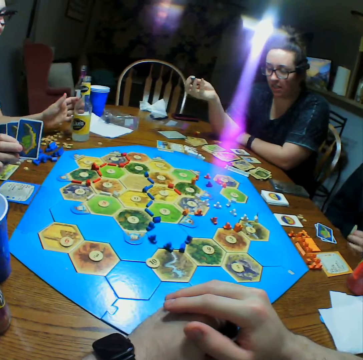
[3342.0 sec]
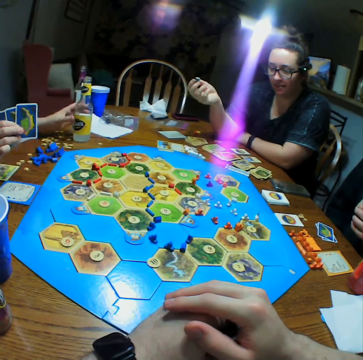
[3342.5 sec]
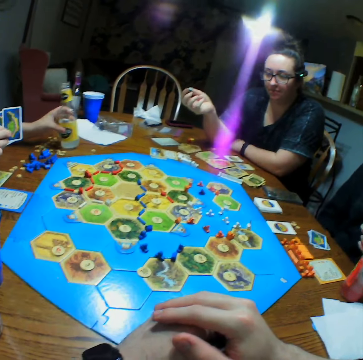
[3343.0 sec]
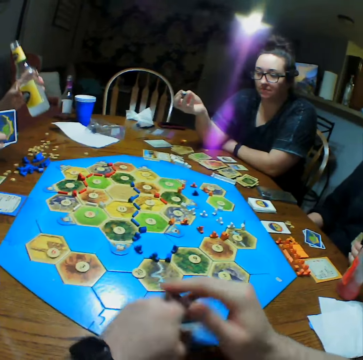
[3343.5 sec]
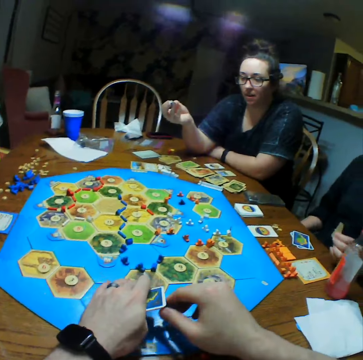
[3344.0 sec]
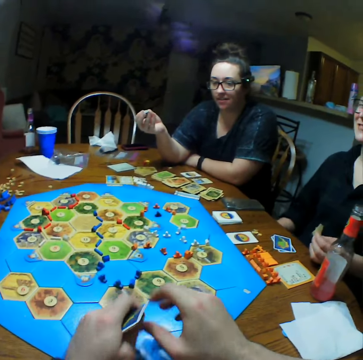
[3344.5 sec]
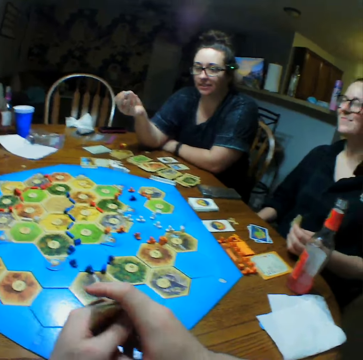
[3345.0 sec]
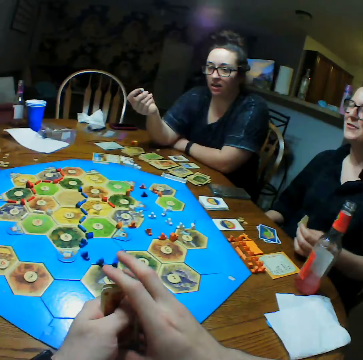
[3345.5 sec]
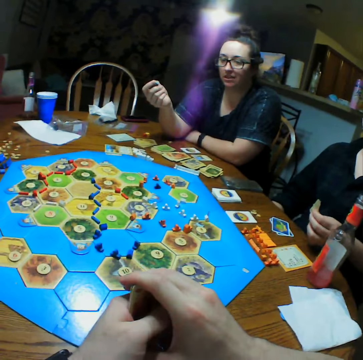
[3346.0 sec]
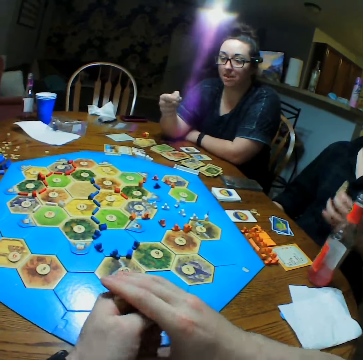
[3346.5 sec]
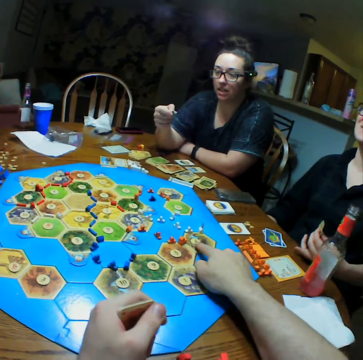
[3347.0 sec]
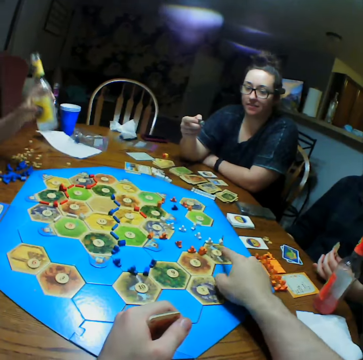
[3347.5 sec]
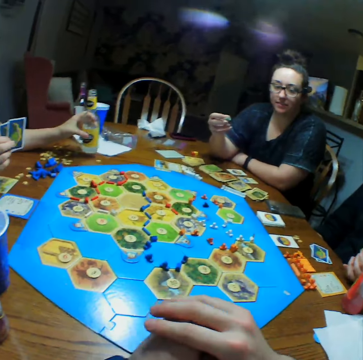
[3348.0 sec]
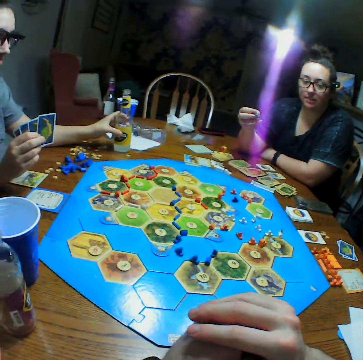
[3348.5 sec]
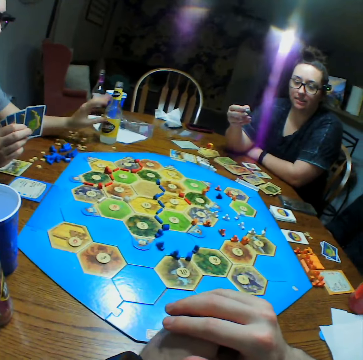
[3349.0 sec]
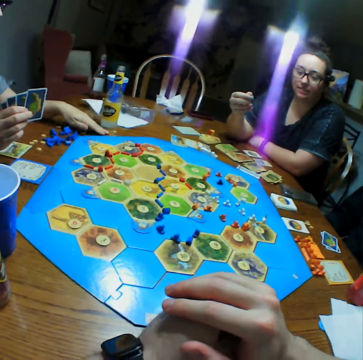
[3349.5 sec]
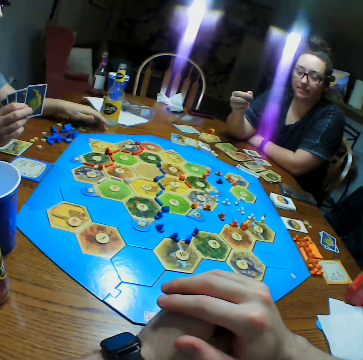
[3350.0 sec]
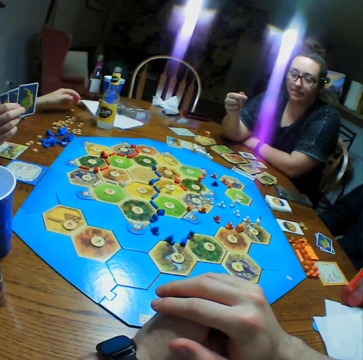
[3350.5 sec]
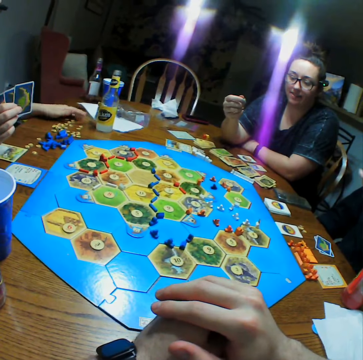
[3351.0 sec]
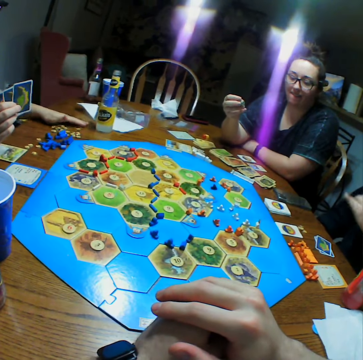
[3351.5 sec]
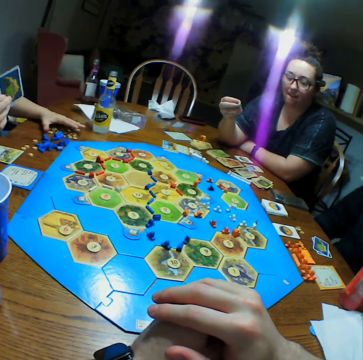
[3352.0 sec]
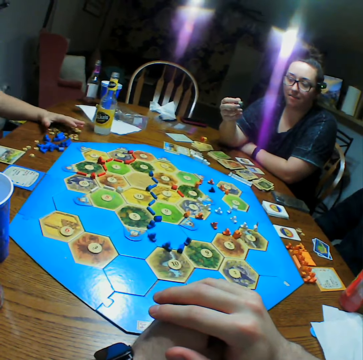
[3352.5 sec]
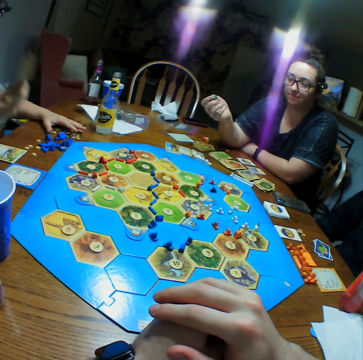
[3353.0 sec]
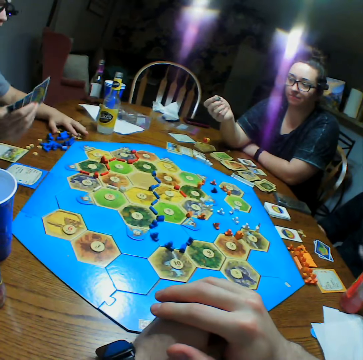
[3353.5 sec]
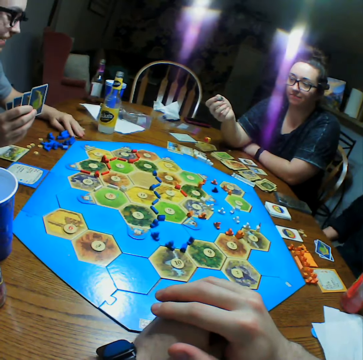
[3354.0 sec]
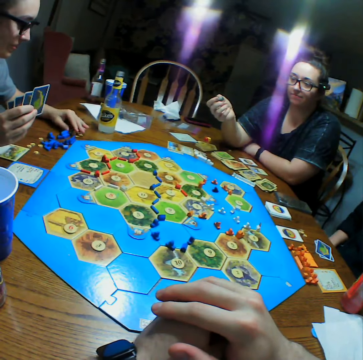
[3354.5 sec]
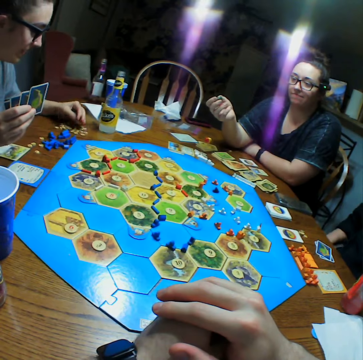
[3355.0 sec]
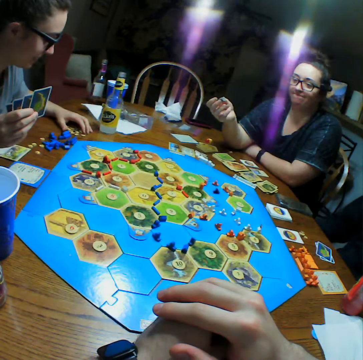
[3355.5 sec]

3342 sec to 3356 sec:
The camera wearer talks to a woman. They point on the board. Another woman moves pieces on the table.

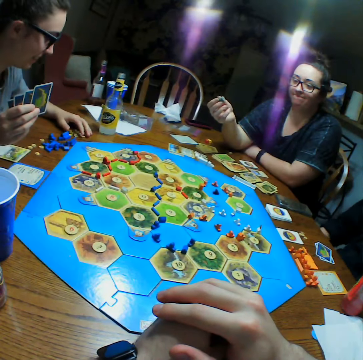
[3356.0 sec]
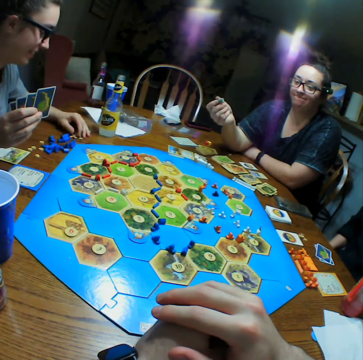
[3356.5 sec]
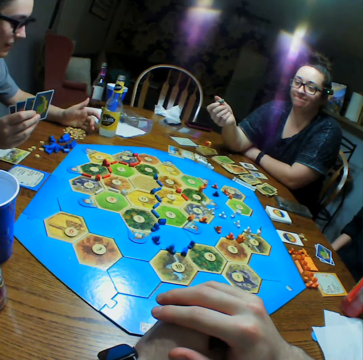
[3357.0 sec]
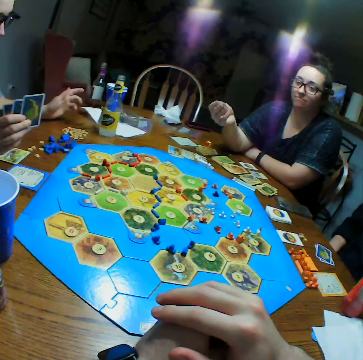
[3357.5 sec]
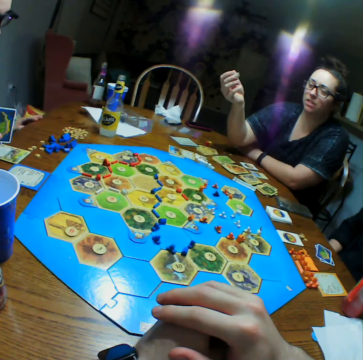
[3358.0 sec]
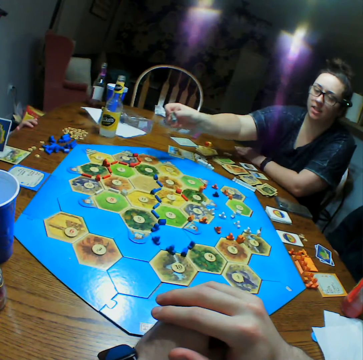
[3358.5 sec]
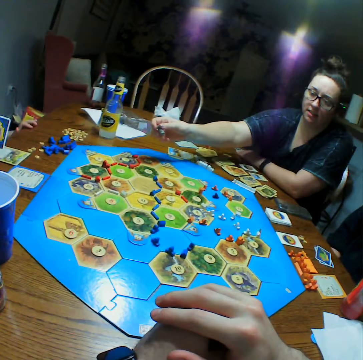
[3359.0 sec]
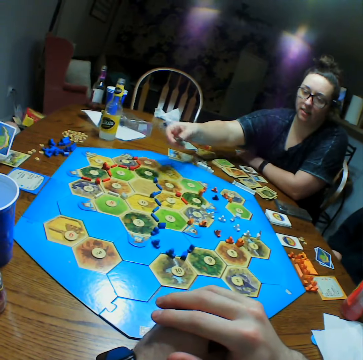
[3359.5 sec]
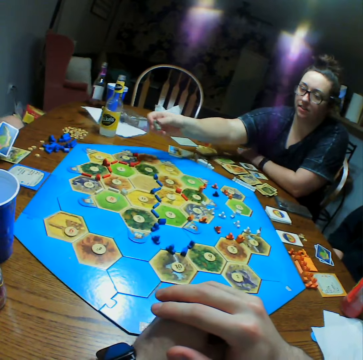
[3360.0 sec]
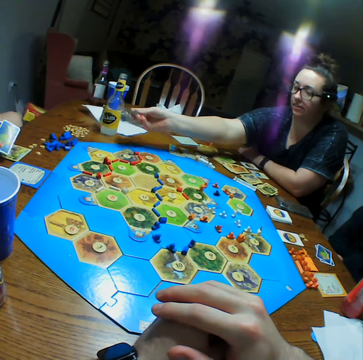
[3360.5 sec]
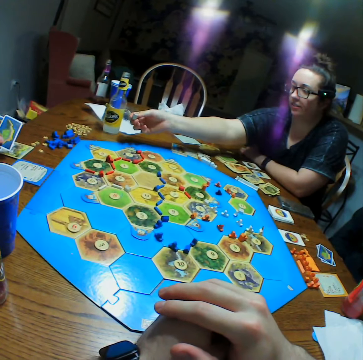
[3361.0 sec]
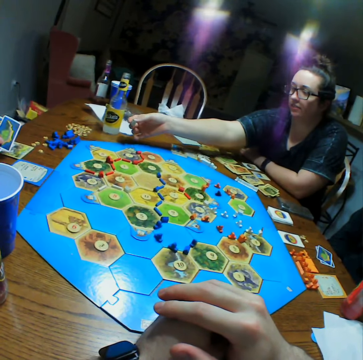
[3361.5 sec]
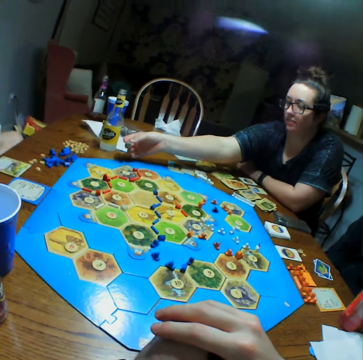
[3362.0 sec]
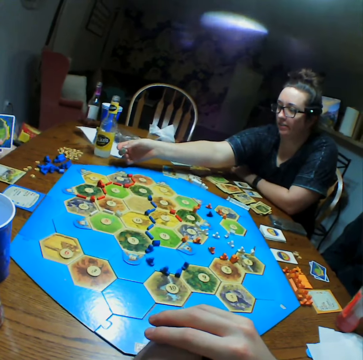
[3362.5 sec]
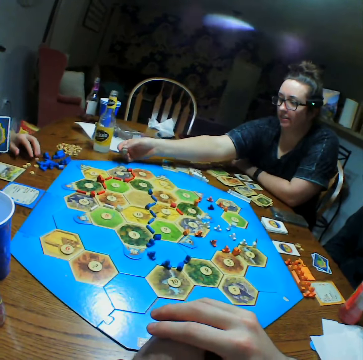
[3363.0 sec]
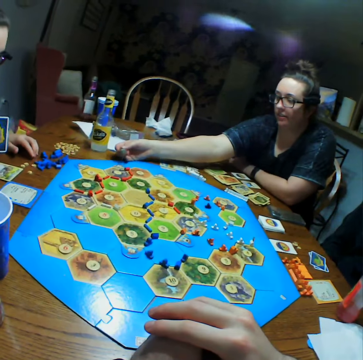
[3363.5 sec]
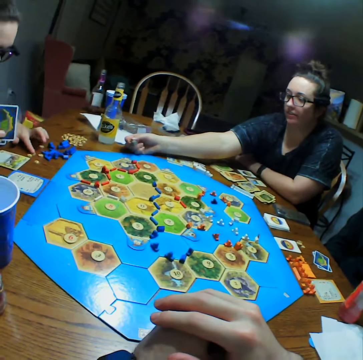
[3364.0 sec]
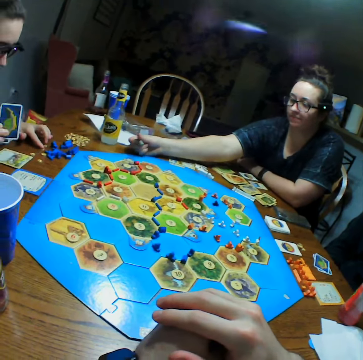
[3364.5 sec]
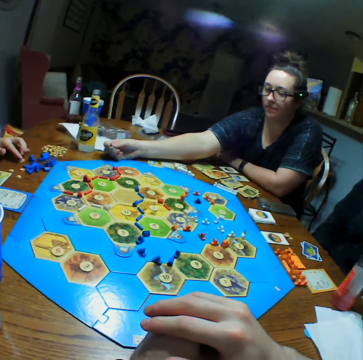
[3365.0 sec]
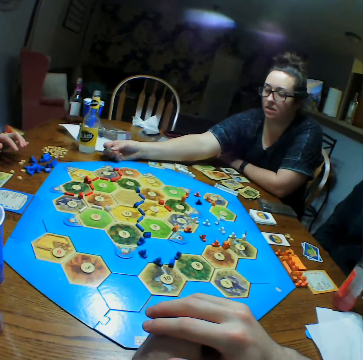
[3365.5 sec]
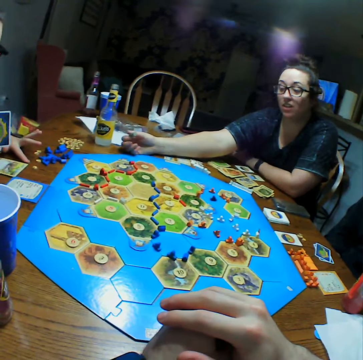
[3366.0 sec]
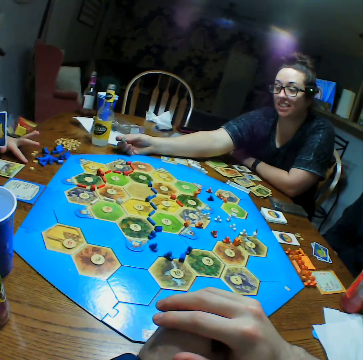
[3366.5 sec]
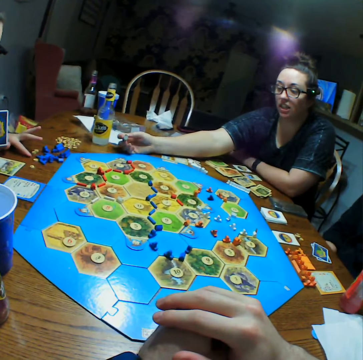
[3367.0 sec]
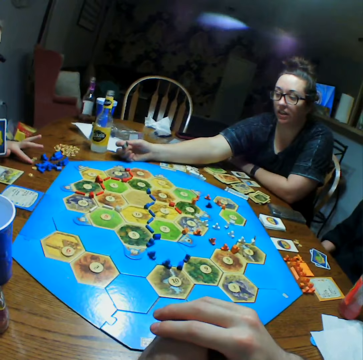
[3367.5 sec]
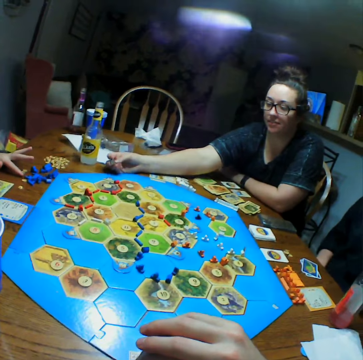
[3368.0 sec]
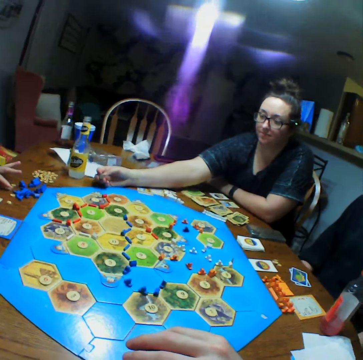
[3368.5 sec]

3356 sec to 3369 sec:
A woman talks. The camera wearer talks to the woman.

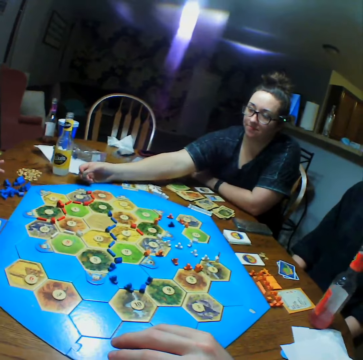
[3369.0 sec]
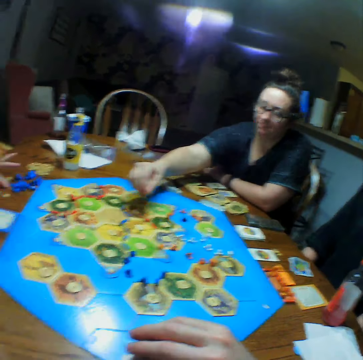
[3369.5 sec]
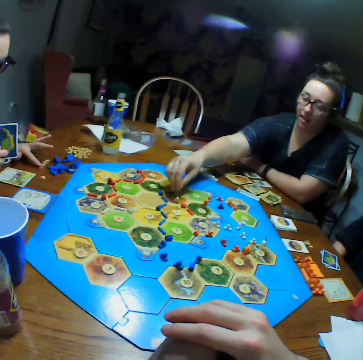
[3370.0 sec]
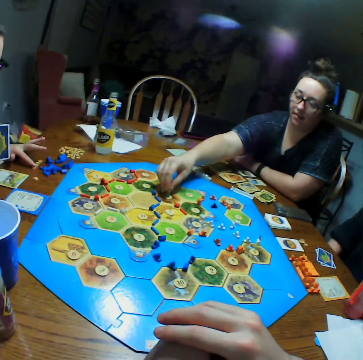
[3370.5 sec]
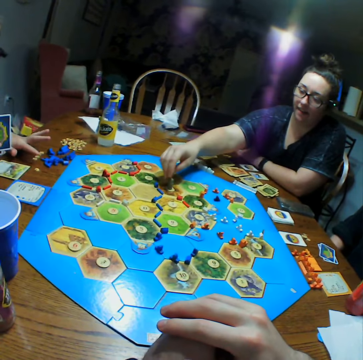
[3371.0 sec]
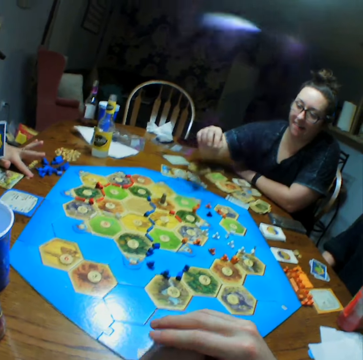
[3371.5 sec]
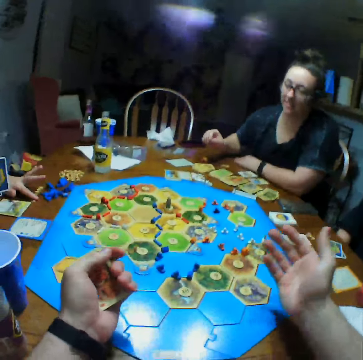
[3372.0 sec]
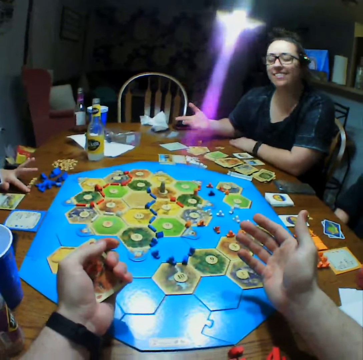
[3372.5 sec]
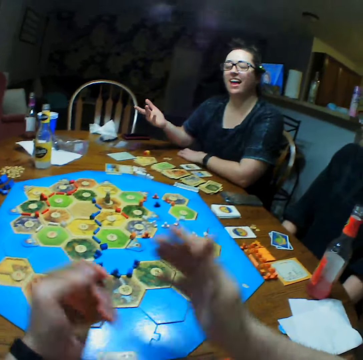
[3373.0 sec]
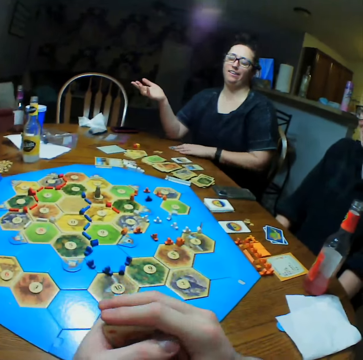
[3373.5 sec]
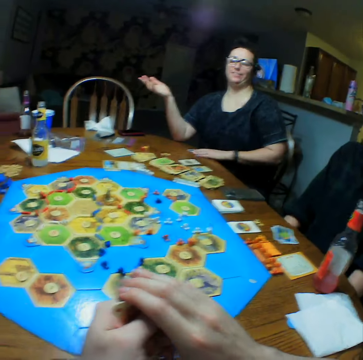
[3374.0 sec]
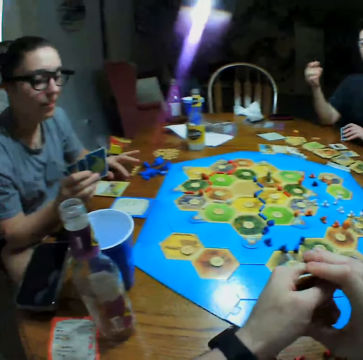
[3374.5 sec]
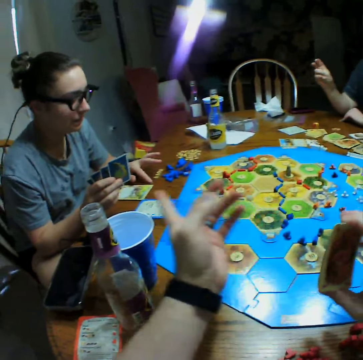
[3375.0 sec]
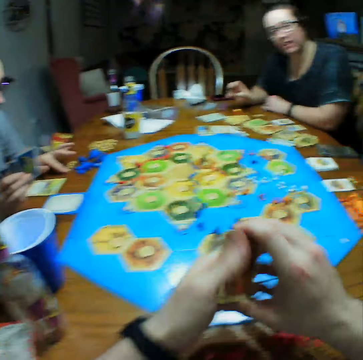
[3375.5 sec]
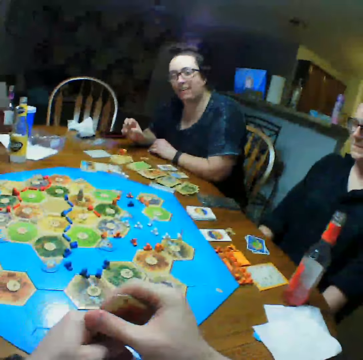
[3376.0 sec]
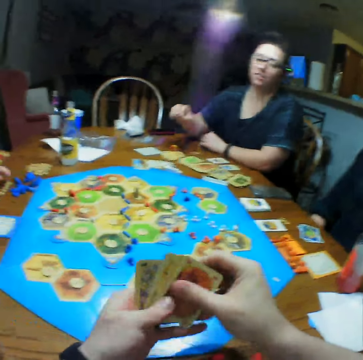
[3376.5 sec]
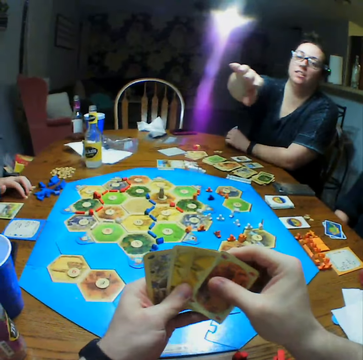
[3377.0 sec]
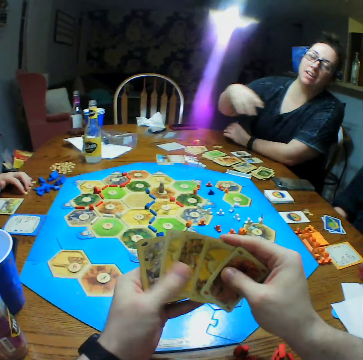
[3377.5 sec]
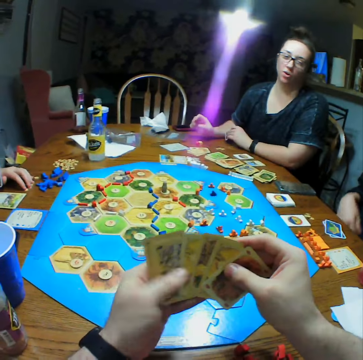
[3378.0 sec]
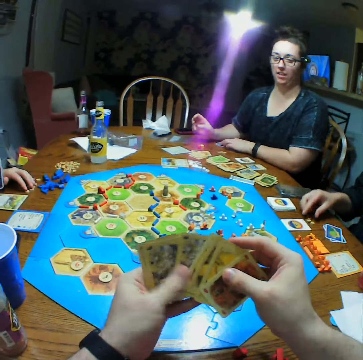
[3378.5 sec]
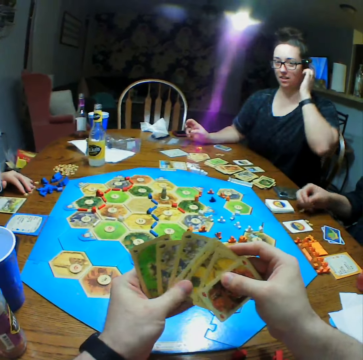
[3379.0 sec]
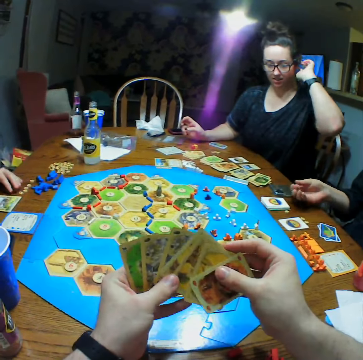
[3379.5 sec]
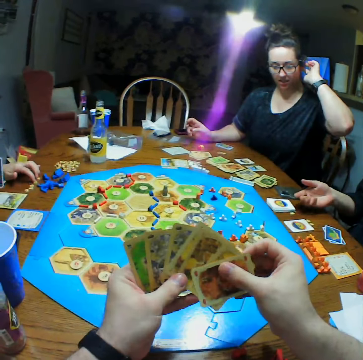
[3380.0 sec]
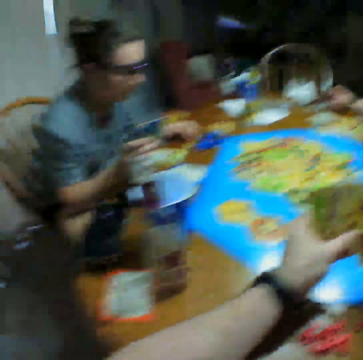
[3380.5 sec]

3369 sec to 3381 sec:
The camera wearer places a piece on the board. They talk to a woman.
